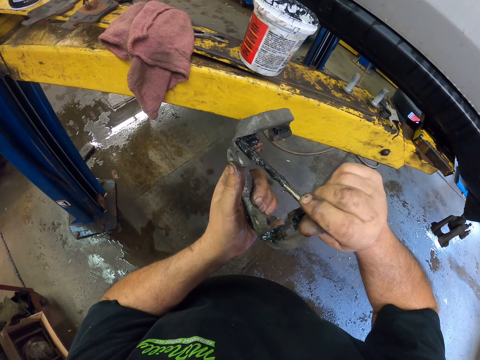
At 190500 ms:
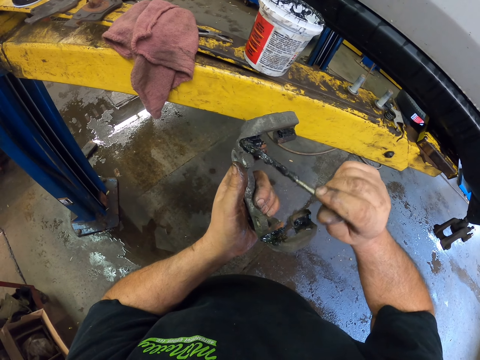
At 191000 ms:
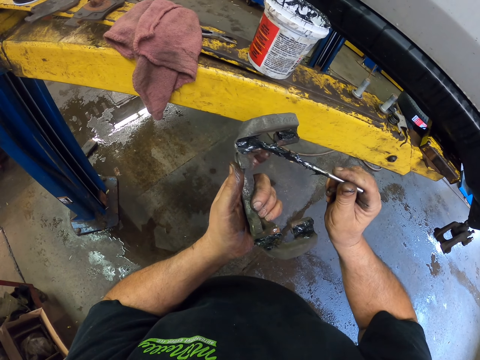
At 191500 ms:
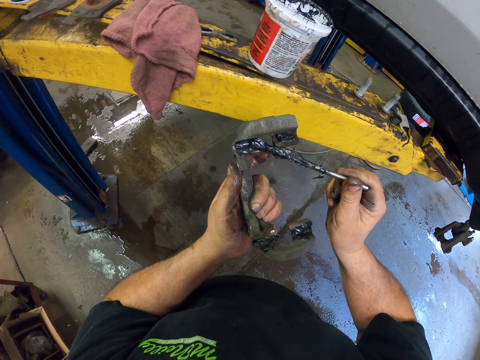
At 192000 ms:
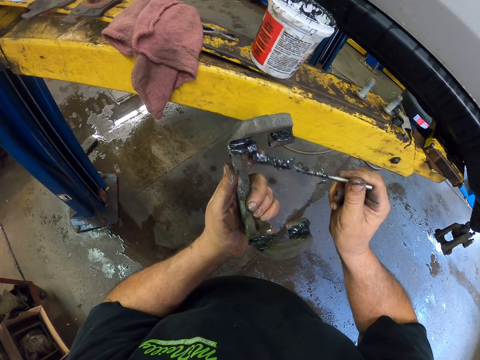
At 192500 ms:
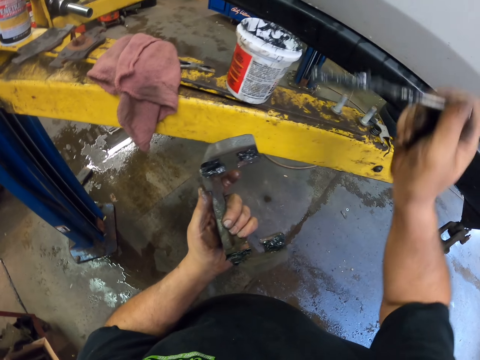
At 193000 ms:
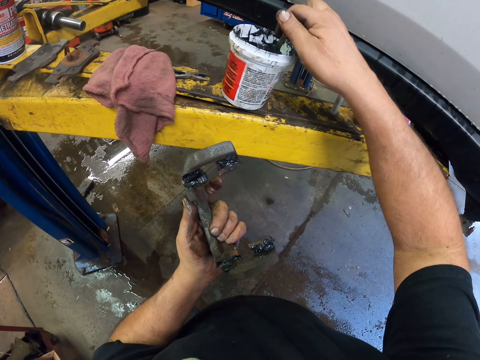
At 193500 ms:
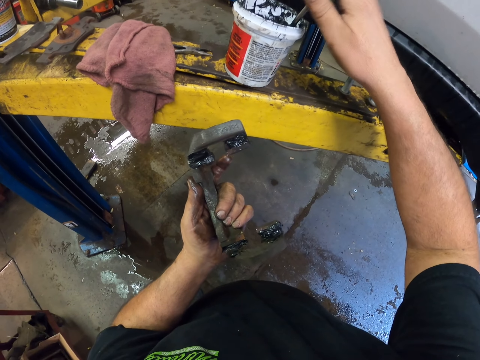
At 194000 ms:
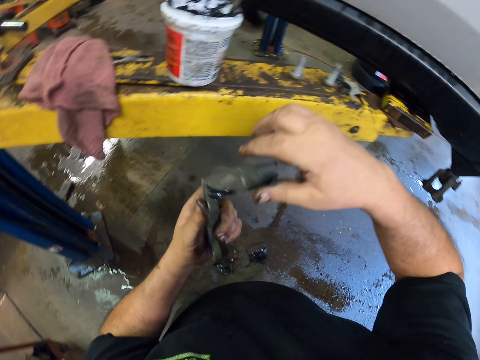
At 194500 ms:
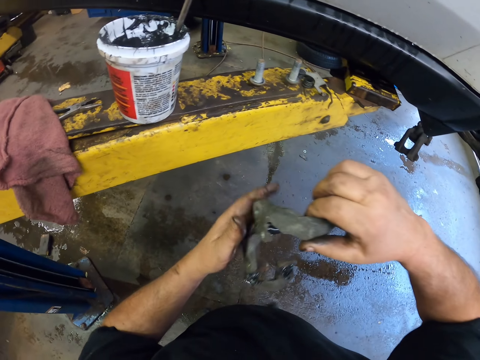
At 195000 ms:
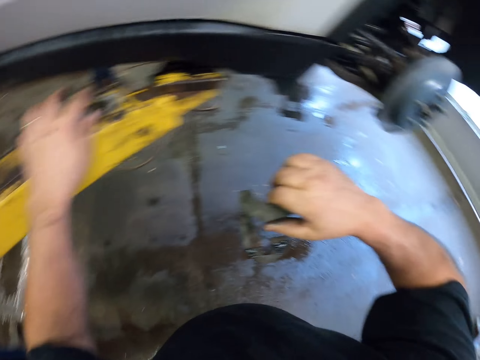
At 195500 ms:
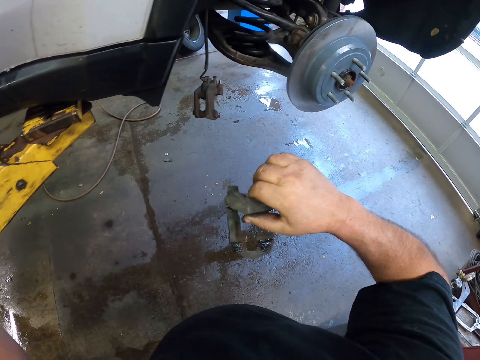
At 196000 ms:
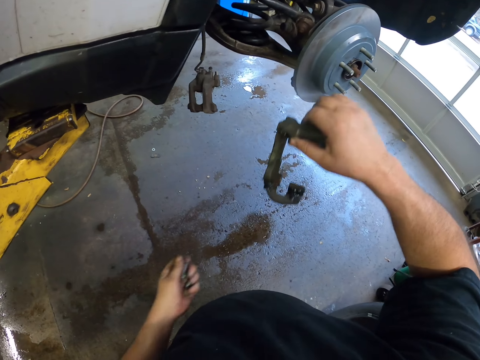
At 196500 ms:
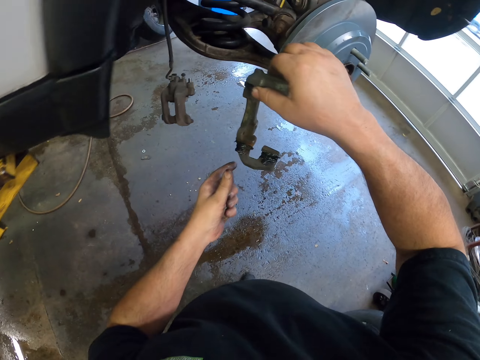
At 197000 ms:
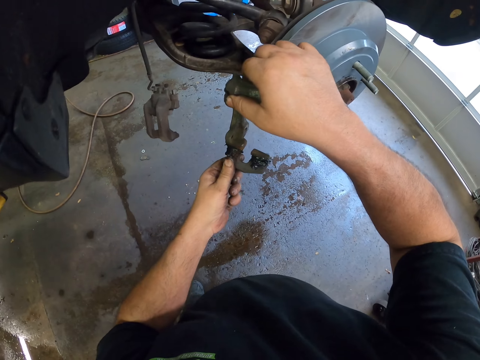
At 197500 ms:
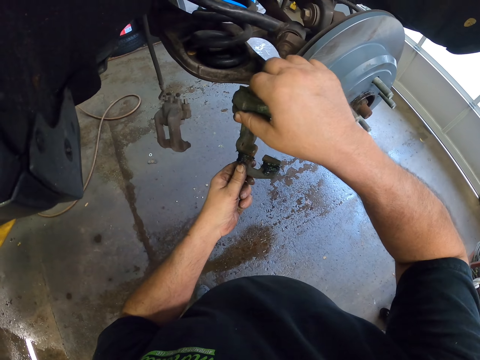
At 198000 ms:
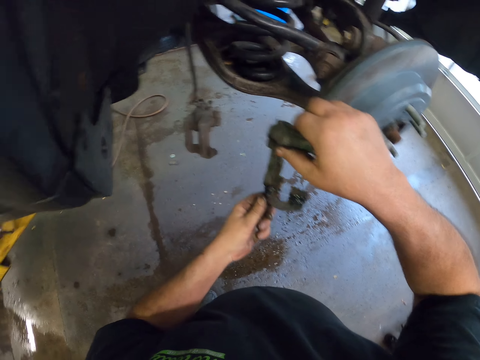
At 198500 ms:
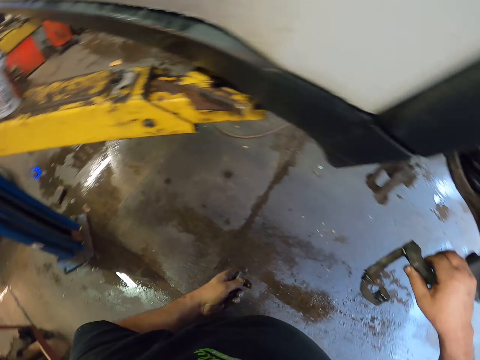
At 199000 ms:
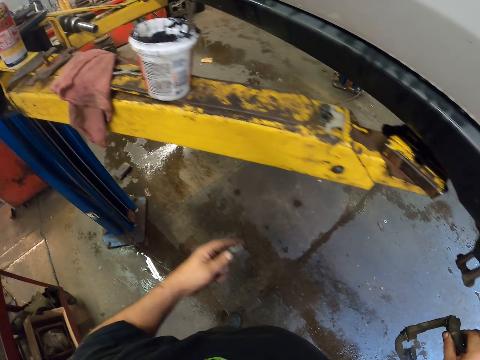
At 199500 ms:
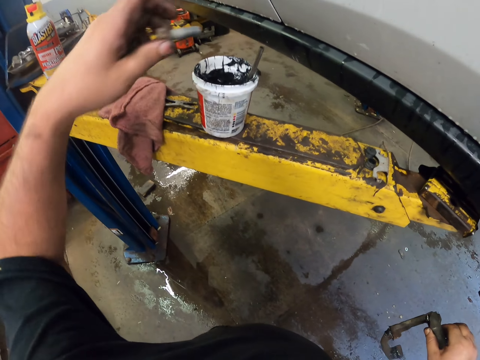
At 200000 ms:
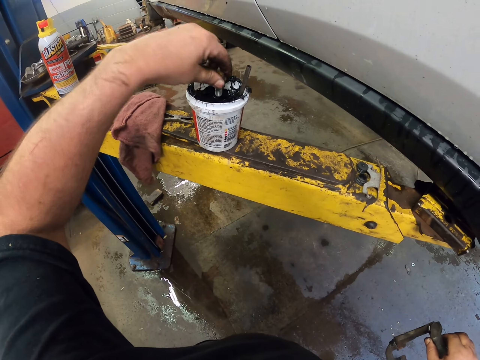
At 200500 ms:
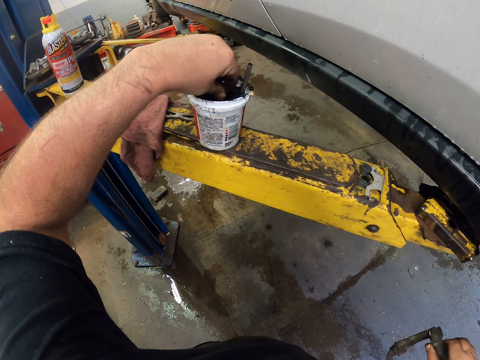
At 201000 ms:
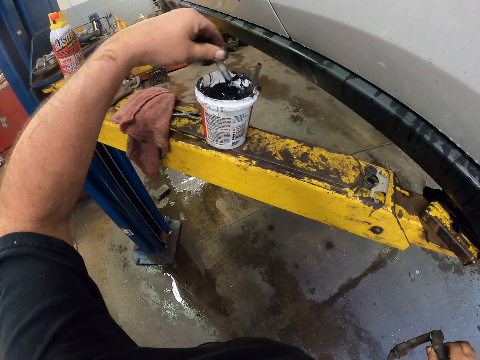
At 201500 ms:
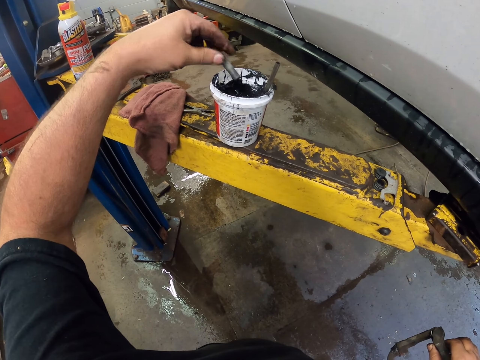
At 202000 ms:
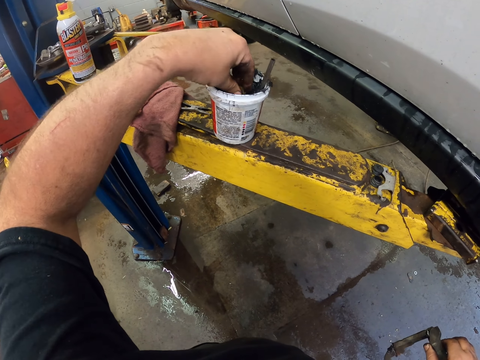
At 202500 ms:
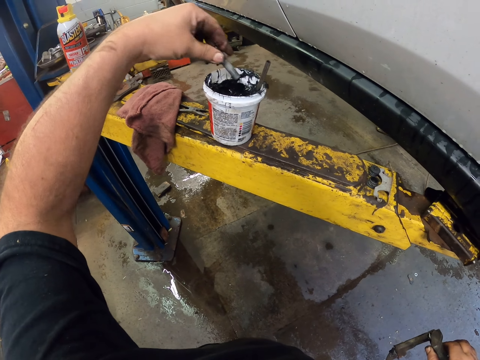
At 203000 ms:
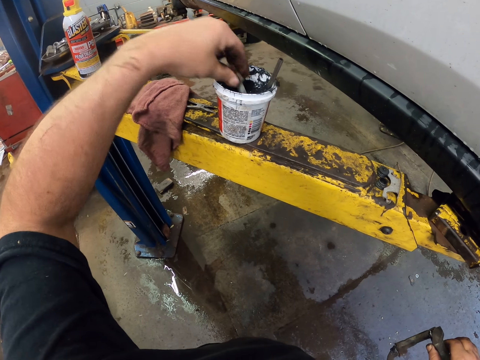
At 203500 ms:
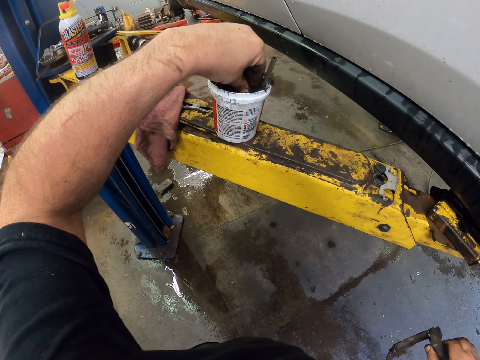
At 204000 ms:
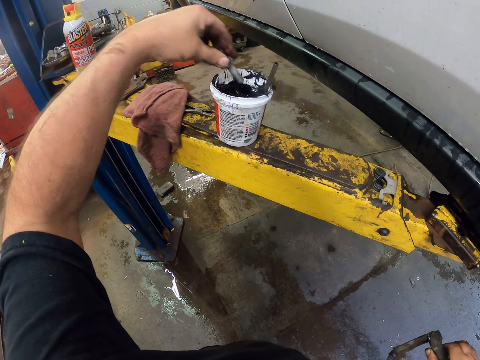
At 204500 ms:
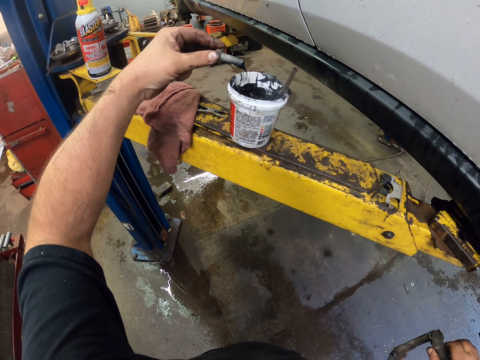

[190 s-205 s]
The camera wearer drops the rod. They exchange the hand holding the brake pad clip. They pick up the bolt. They dip the bolt into the grease.

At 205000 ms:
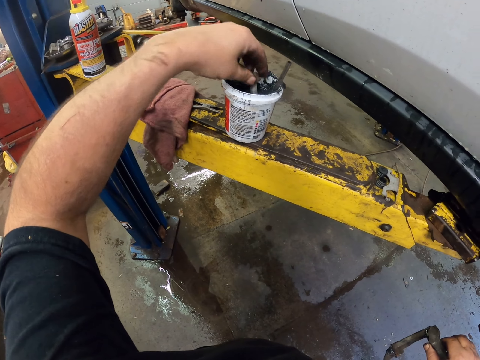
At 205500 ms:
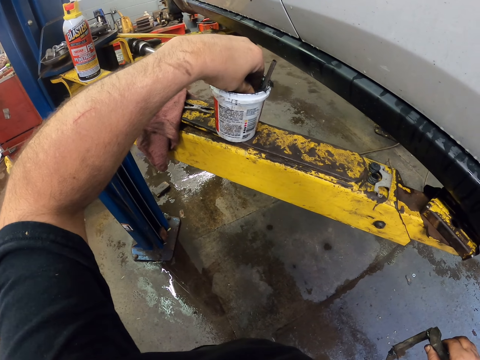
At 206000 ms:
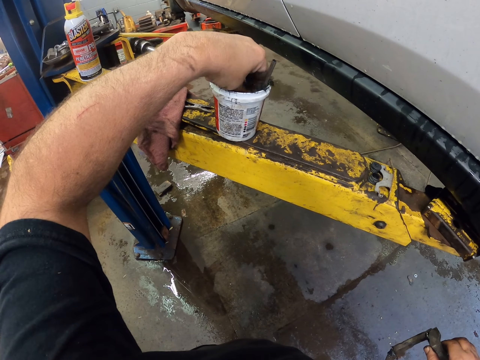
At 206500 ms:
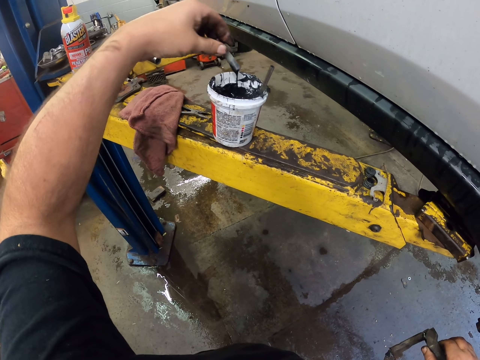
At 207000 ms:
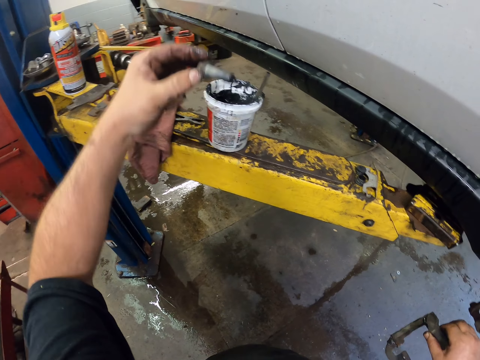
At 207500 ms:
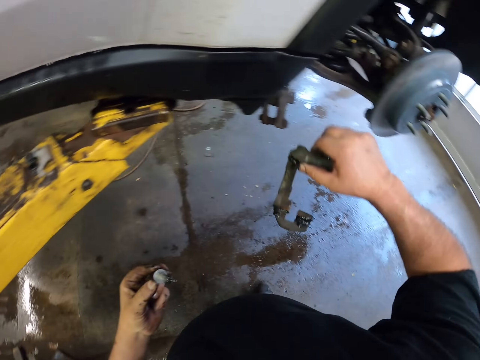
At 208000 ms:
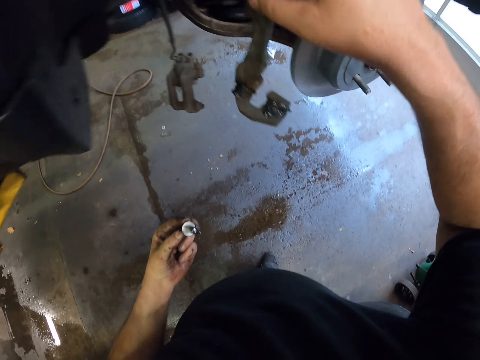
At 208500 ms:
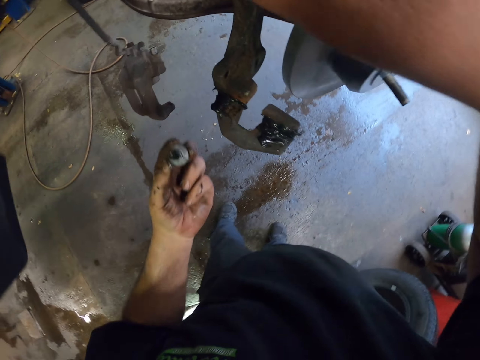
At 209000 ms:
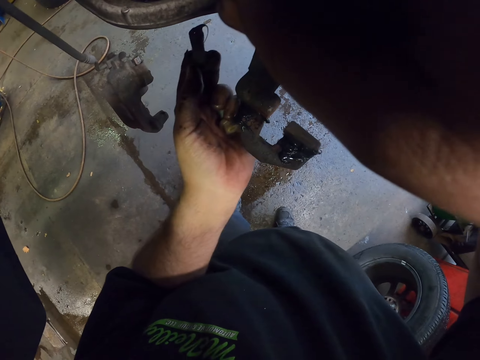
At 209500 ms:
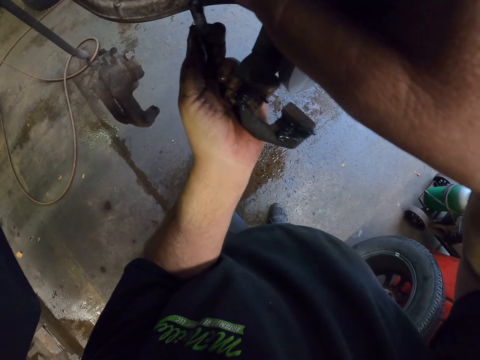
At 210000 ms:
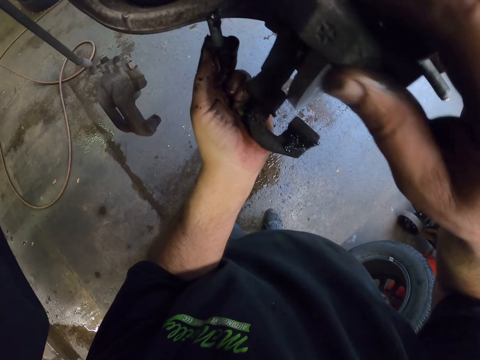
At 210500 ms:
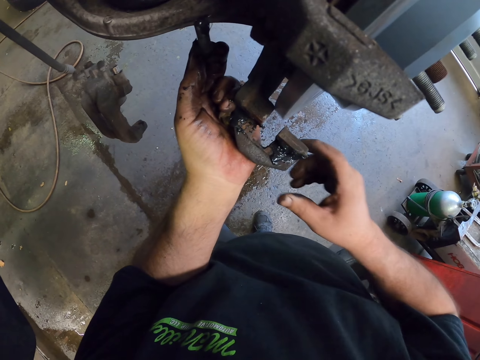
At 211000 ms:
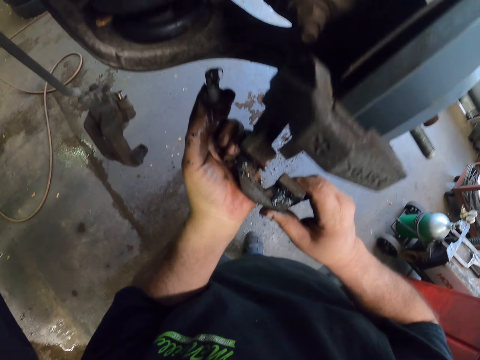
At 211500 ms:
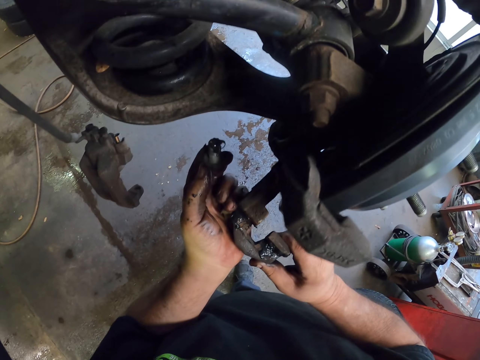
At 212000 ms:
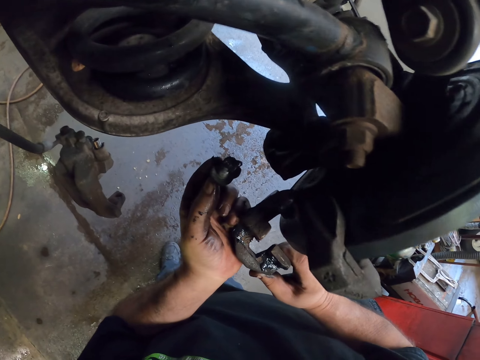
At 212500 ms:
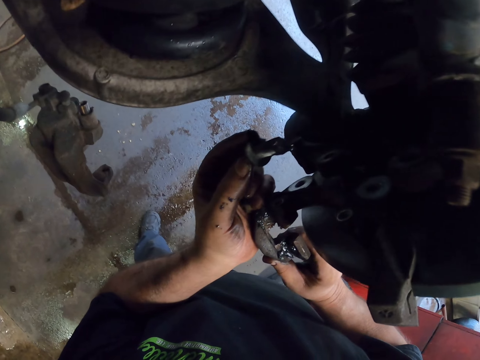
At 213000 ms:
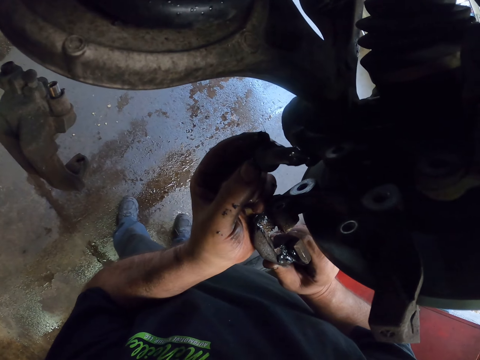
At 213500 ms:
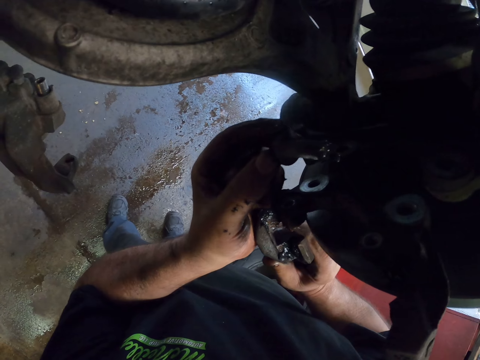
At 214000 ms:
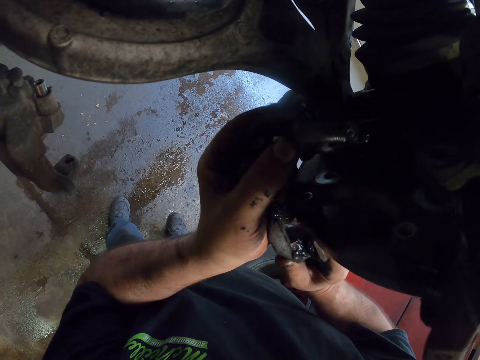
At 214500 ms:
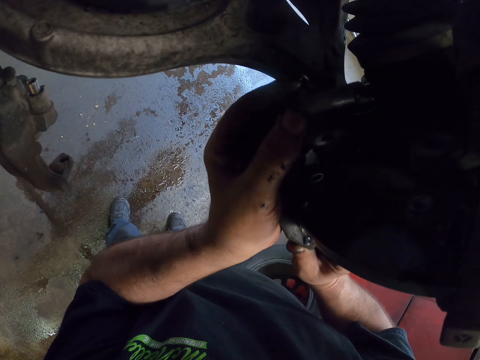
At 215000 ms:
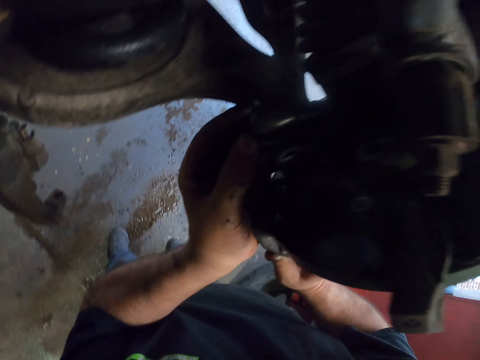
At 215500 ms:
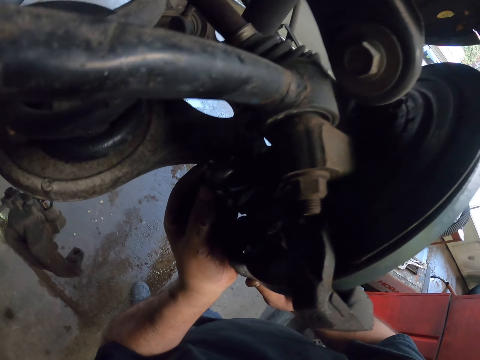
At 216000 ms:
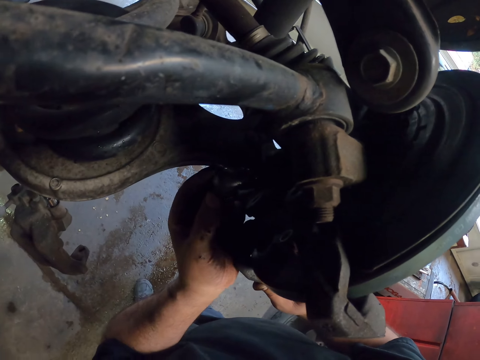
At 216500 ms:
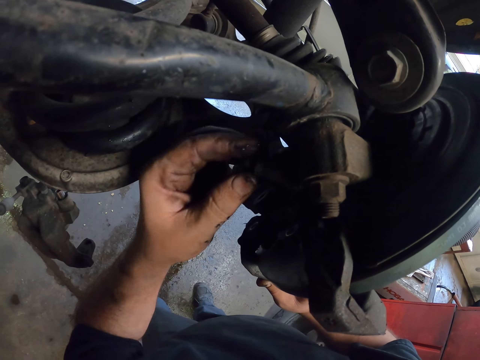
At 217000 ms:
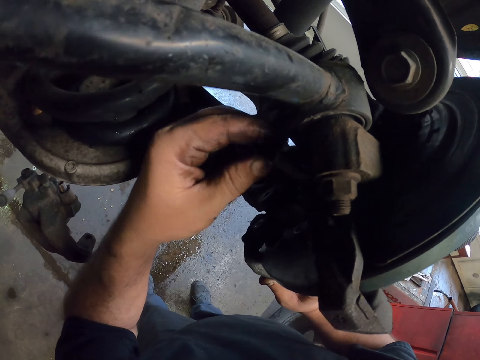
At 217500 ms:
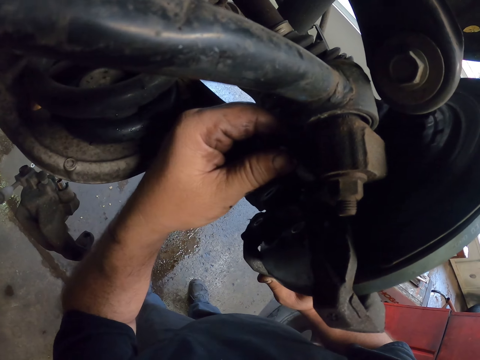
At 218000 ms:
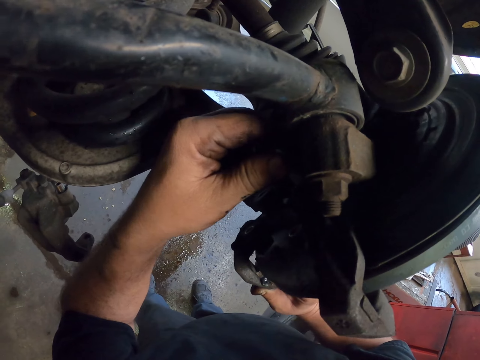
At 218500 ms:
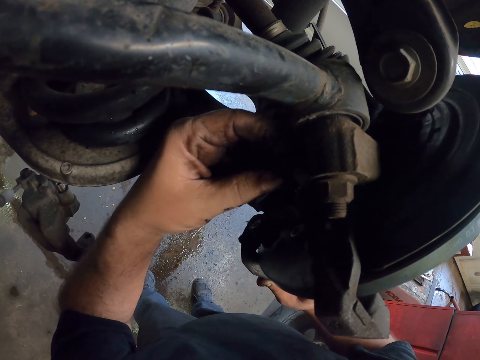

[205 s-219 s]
The camera wearer fixes the brake pad clip into the wheel. They fix the bolt in the wheel.
